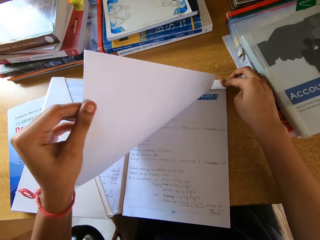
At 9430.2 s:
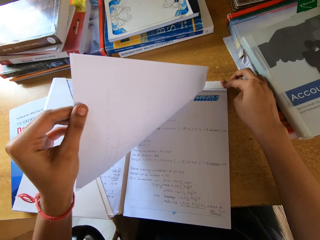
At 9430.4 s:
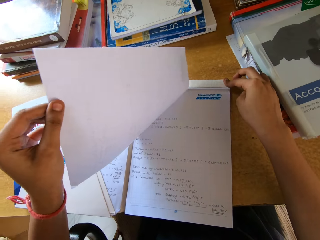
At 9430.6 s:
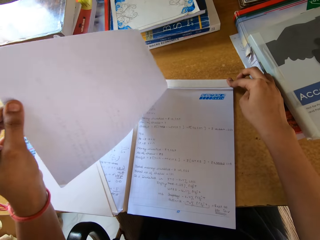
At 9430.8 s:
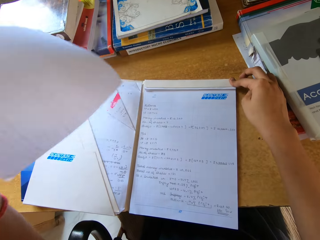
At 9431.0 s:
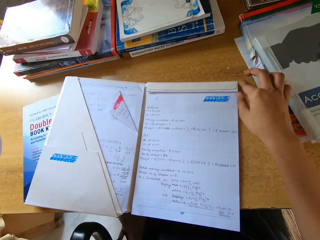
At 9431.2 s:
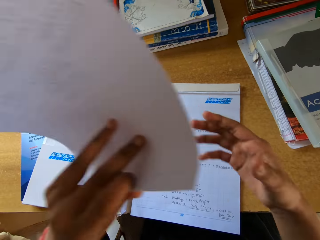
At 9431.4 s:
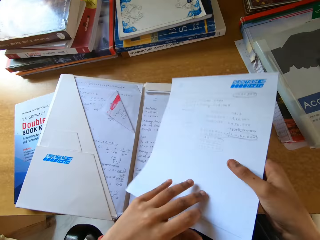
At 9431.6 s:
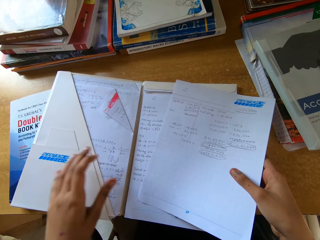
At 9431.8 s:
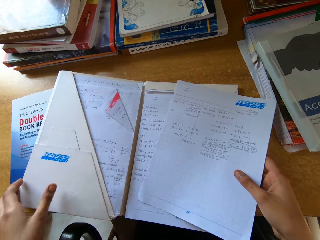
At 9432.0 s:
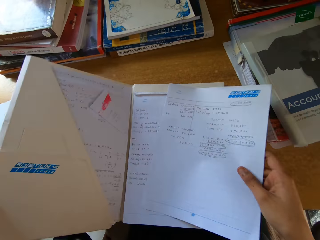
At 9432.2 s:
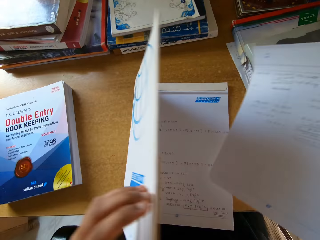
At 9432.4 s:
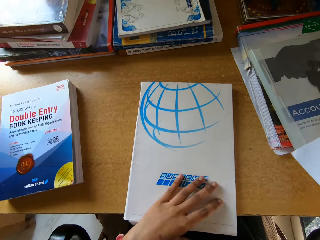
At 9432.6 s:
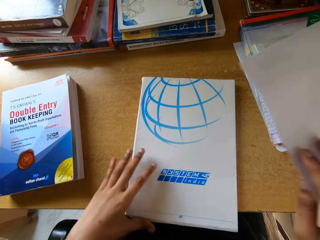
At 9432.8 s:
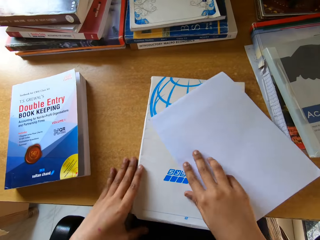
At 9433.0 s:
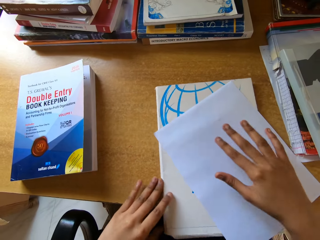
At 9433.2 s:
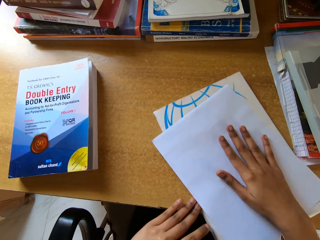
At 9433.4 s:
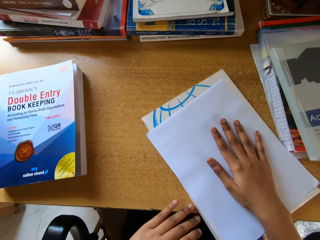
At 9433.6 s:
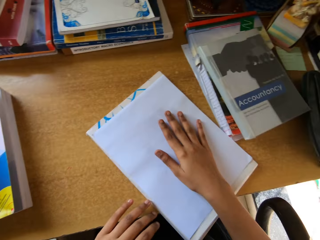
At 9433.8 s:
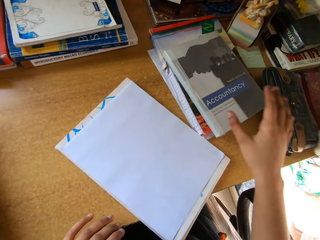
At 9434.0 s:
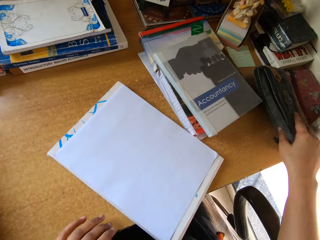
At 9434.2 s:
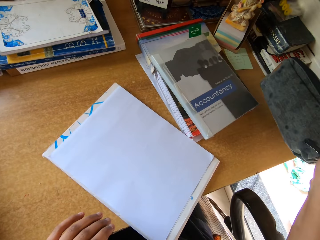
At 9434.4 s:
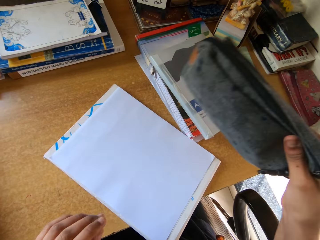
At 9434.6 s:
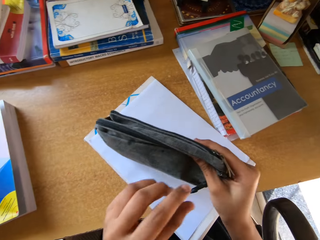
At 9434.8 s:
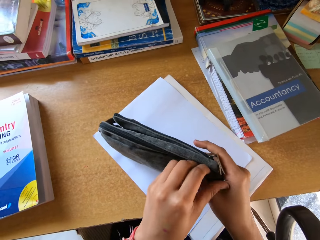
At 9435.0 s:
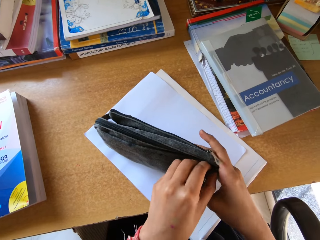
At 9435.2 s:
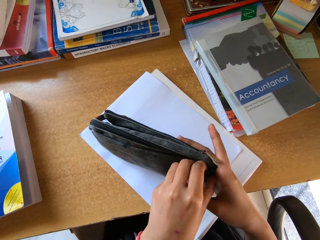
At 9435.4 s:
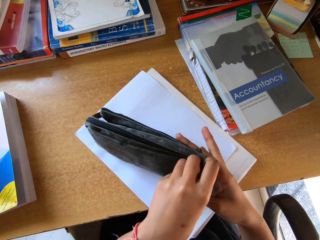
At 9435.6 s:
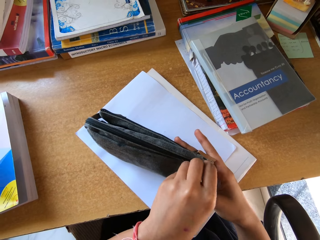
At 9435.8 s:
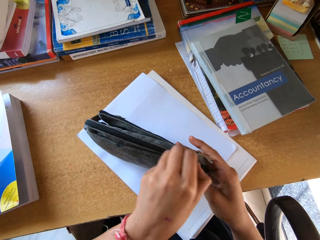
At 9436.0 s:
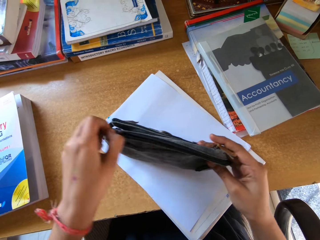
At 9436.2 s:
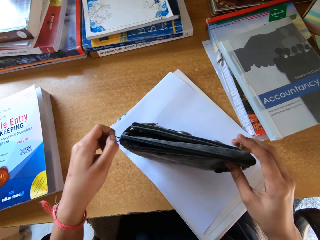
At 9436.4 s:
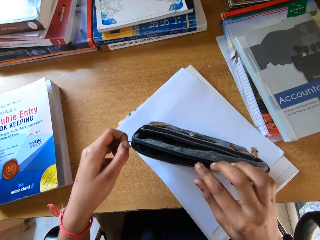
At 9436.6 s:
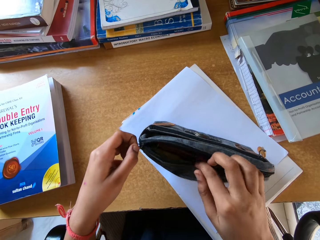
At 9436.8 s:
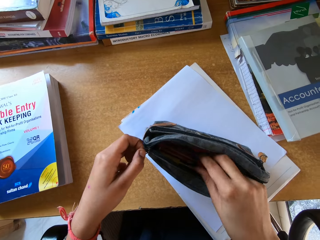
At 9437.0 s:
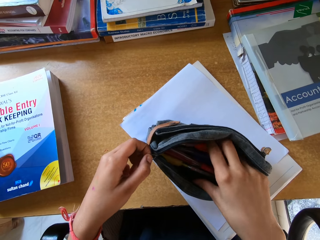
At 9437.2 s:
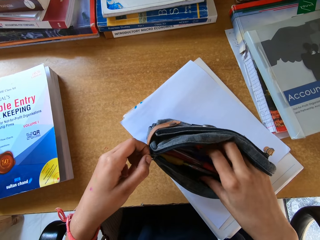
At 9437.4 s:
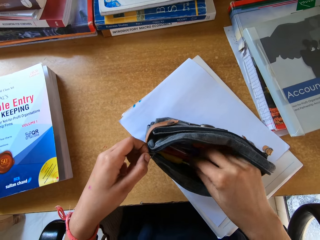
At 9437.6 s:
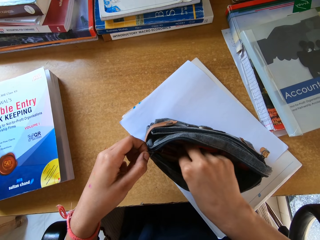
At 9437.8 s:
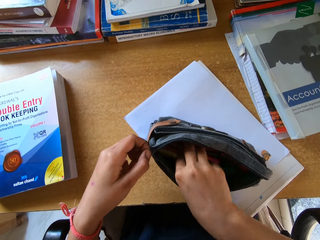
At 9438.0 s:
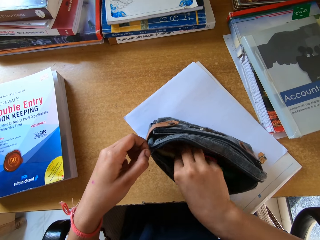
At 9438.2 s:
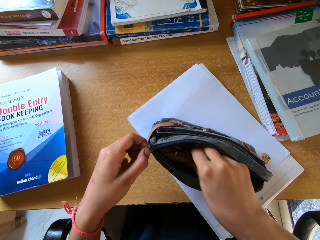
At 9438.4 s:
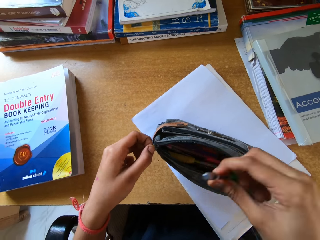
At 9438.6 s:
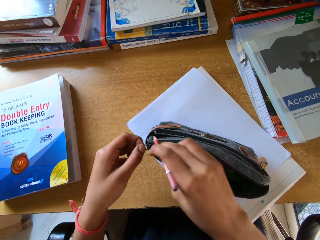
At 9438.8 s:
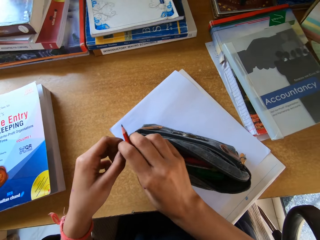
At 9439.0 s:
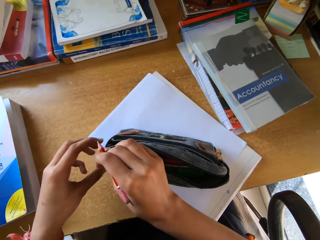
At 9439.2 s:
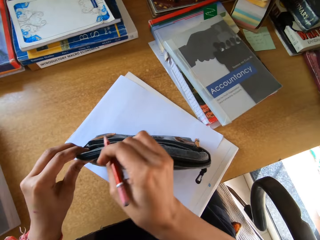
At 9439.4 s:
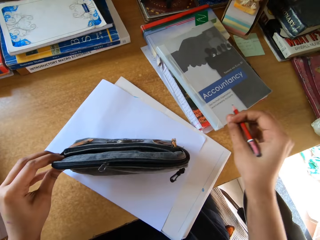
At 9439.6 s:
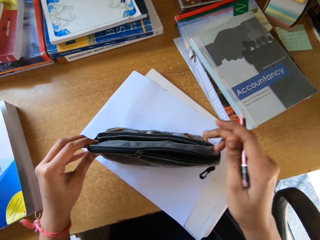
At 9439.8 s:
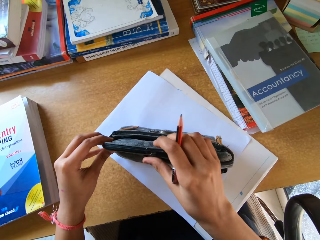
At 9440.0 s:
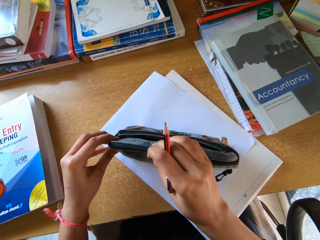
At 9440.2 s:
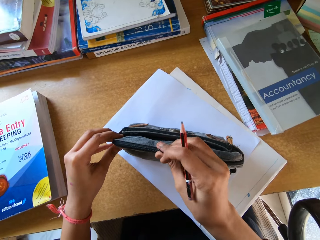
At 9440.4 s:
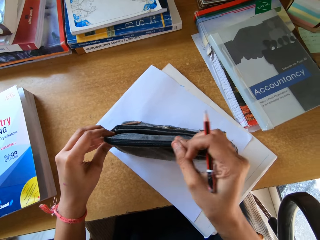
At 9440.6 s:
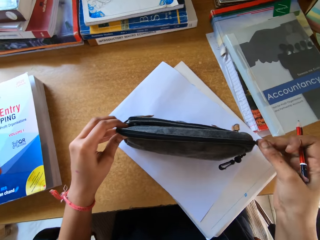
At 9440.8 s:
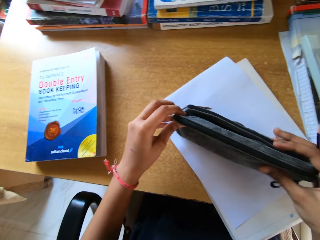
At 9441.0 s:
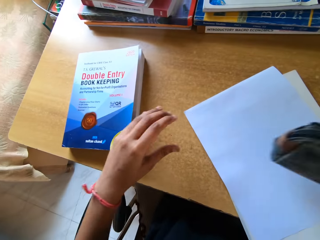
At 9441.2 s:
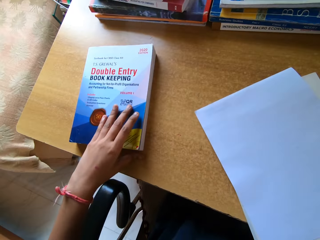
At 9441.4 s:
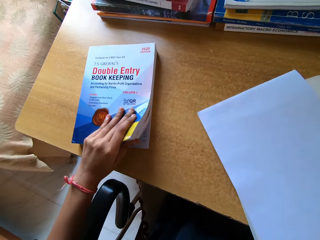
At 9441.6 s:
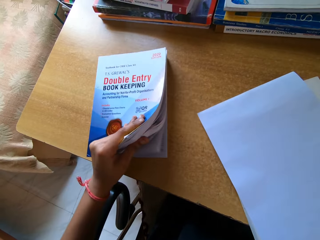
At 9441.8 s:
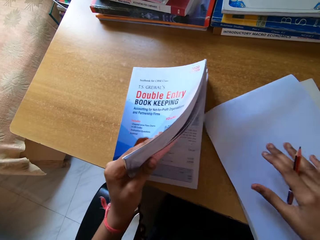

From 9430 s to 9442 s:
The camera wearer plucks out a page from the book. They cut the page of the book. They put the paper on the table. They close the book. They put the paper on the table. They pick up a bag from the table. They open the bag. They take out a pencil from the bag. They close the bag.

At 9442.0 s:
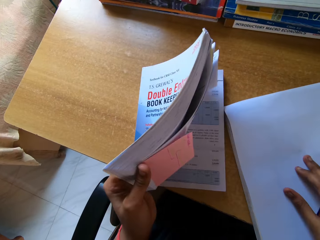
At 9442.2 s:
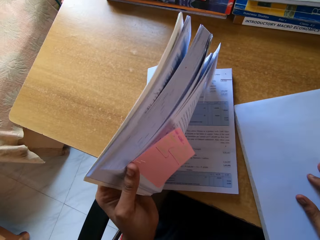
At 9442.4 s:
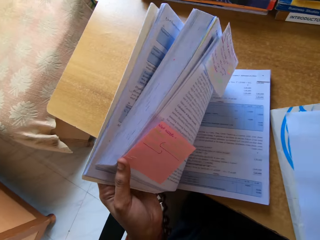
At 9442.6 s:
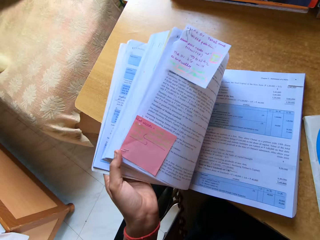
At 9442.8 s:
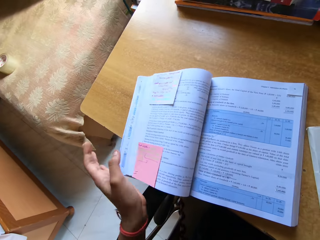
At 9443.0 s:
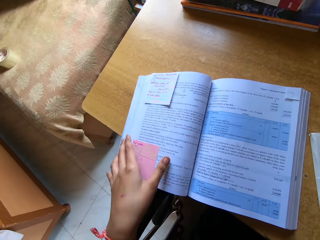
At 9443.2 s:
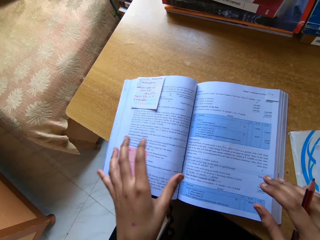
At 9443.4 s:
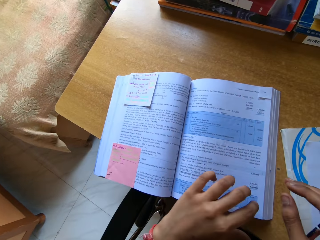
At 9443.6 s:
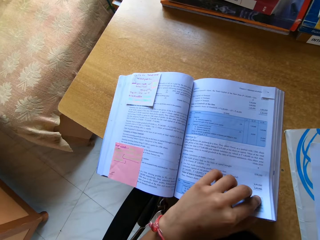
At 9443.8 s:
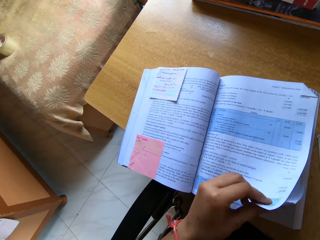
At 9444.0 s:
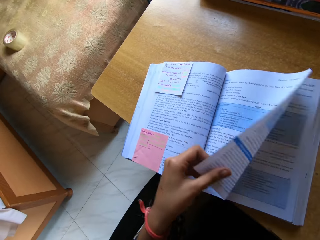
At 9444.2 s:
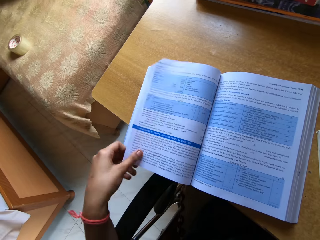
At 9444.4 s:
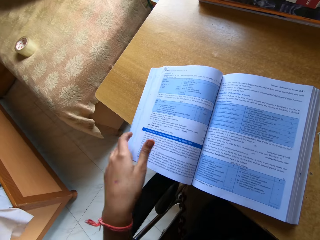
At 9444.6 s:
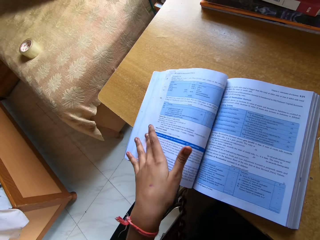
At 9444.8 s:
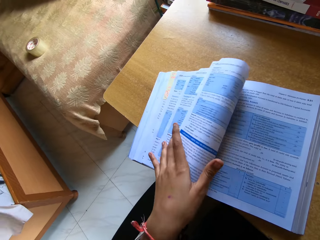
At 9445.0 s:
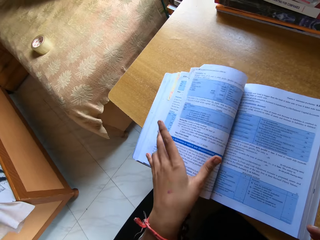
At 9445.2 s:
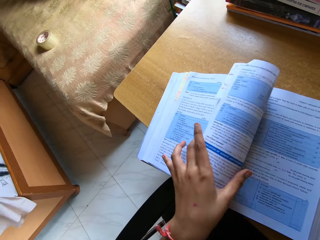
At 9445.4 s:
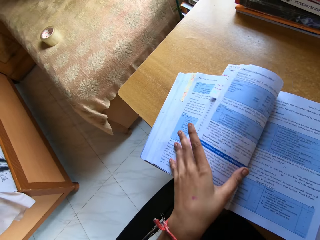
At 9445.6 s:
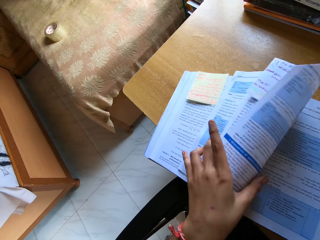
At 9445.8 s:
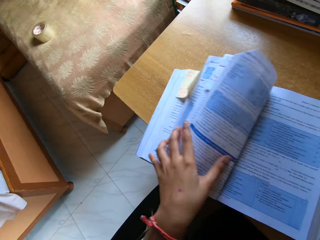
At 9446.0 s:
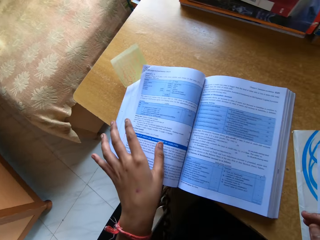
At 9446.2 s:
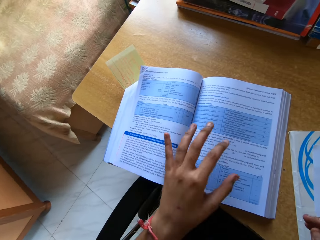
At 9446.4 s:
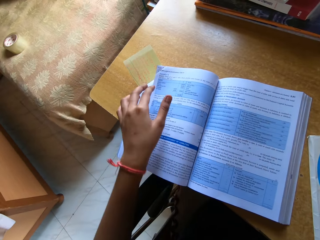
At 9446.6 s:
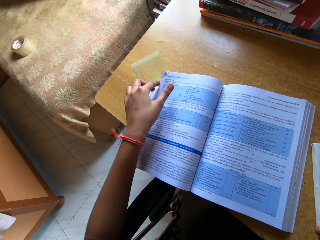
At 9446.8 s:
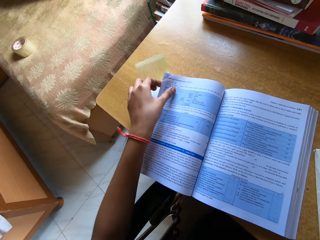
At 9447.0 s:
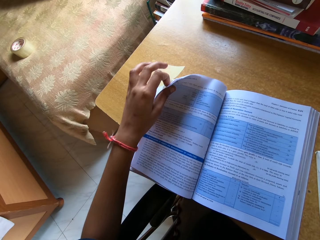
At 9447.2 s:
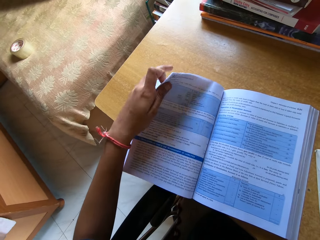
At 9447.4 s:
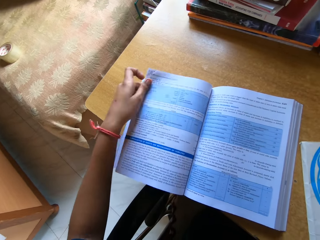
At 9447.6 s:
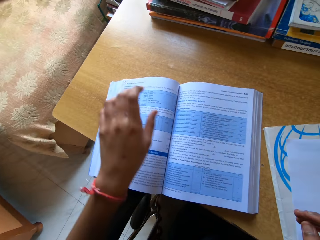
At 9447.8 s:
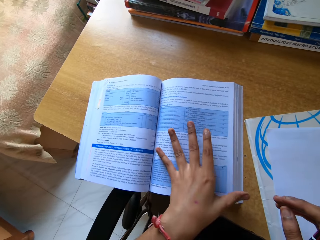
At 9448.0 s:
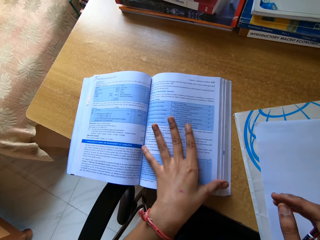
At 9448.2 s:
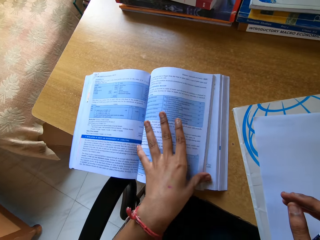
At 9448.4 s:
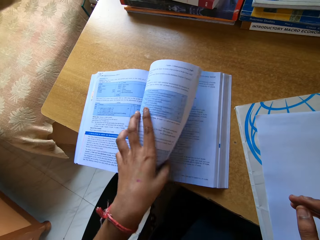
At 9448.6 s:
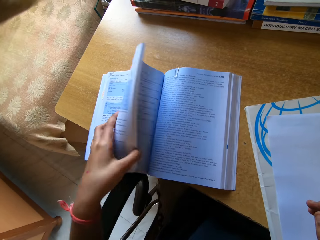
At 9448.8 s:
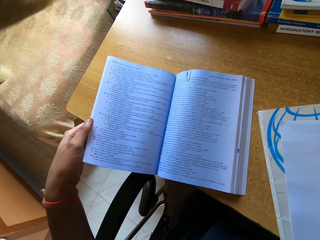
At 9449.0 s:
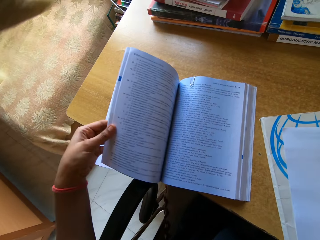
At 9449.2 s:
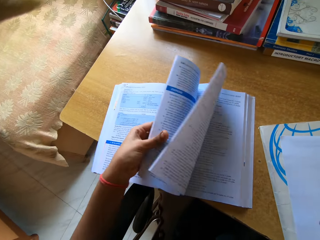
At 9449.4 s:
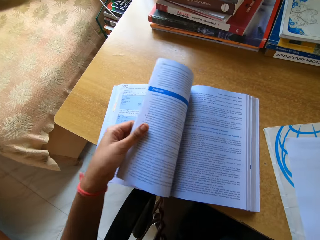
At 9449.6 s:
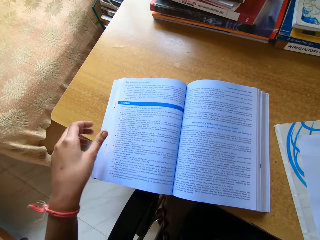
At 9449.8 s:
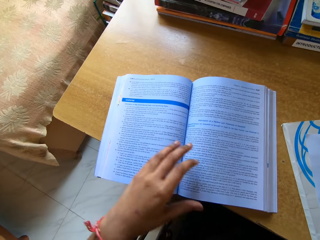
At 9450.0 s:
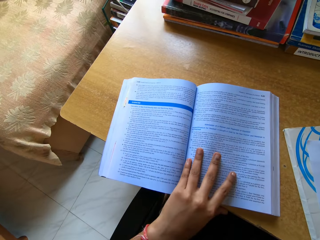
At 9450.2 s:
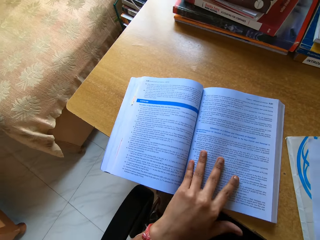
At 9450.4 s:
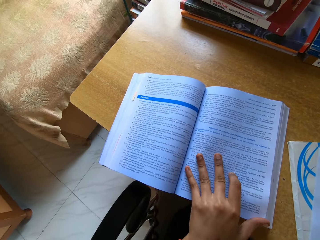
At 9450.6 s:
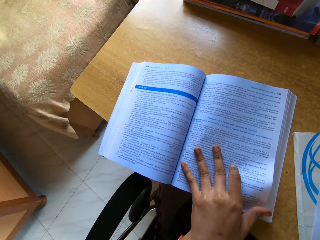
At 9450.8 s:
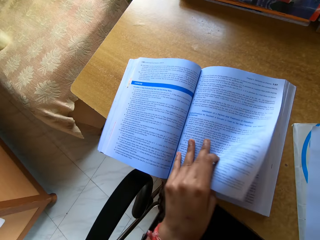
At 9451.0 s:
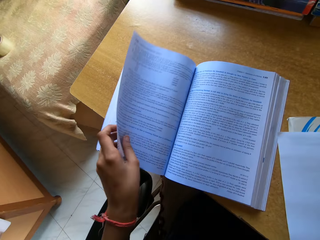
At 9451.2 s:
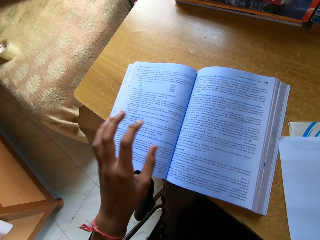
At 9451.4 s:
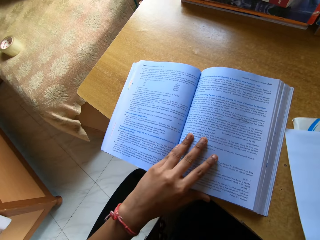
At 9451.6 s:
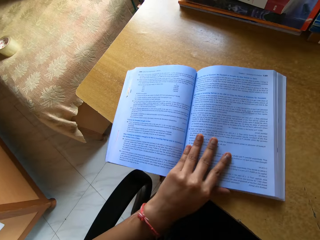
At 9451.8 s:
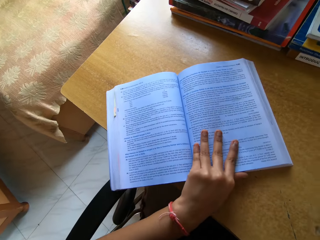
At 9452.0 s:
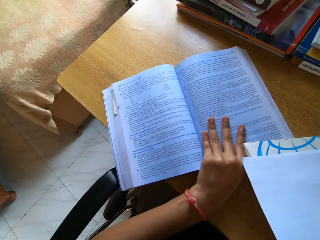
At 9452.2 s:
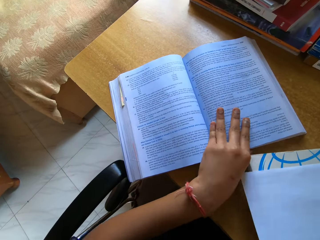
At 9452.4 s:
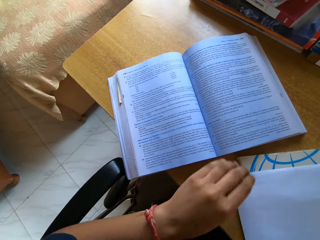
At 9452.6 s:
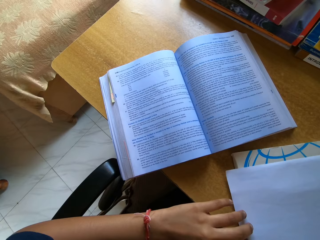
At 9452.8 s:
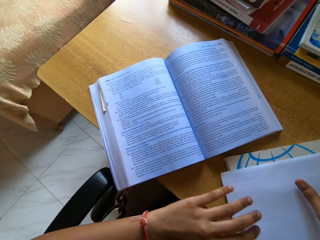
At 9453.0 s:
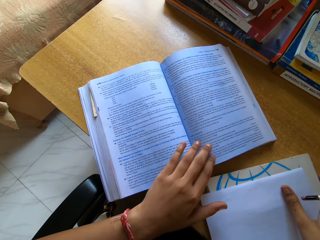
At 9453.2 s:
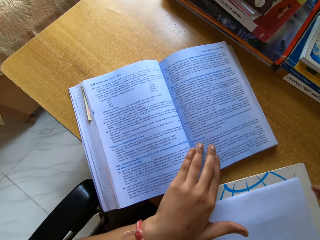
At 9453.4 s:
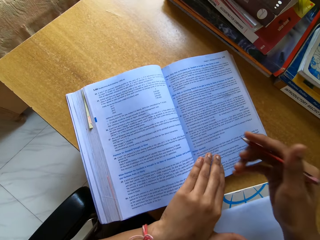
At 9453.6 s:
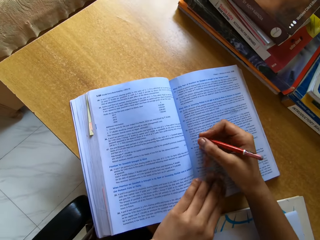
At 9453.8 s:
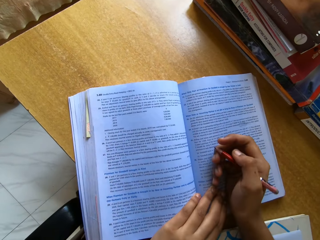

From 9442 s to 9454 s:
The camera wearer opens a book from the table. They turn the book pages. They open the pages of the book. They open a page of the book. They push the book.
